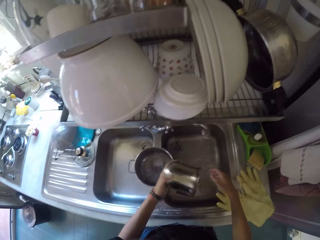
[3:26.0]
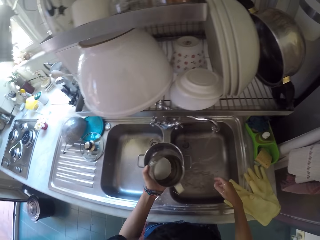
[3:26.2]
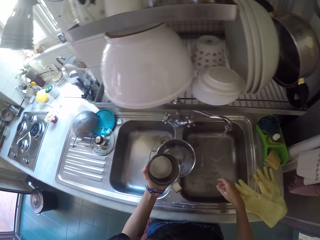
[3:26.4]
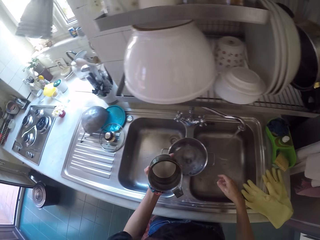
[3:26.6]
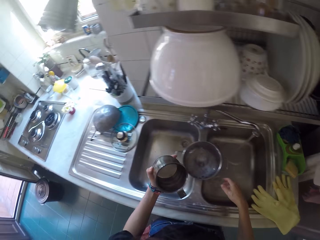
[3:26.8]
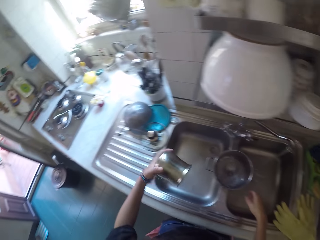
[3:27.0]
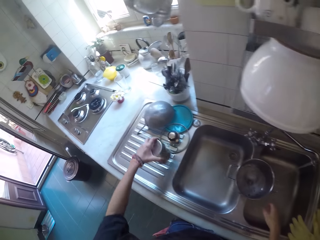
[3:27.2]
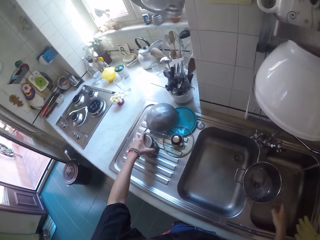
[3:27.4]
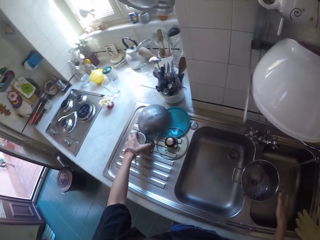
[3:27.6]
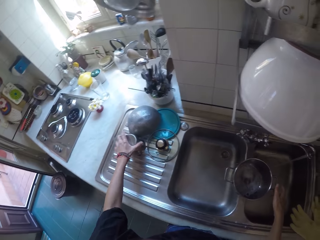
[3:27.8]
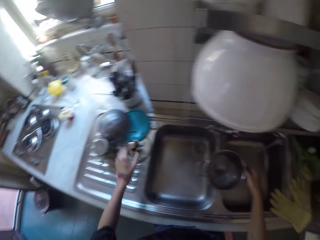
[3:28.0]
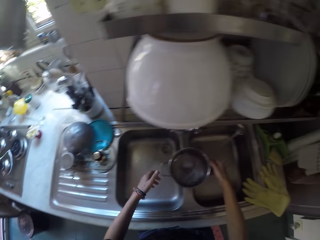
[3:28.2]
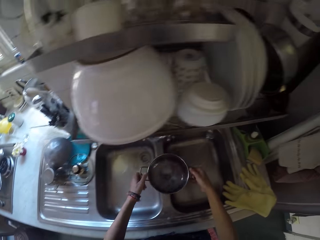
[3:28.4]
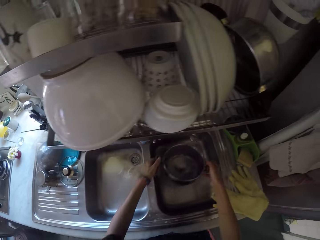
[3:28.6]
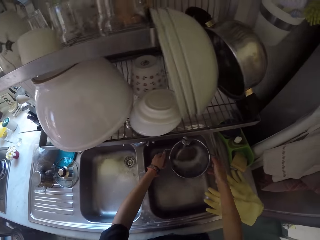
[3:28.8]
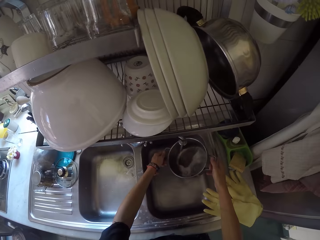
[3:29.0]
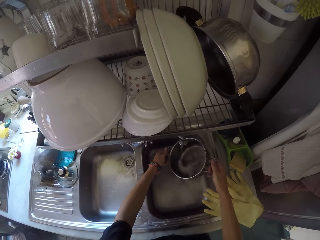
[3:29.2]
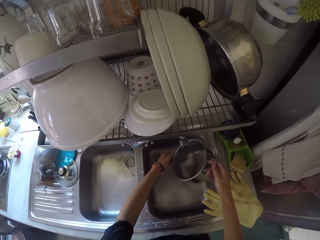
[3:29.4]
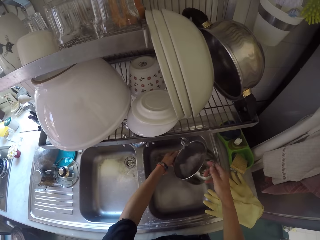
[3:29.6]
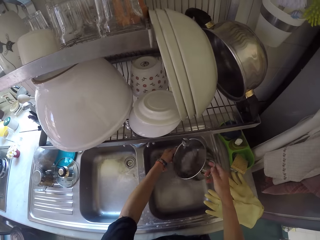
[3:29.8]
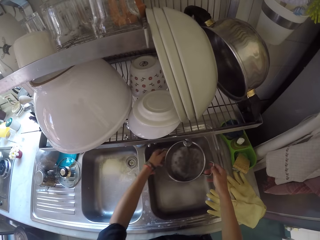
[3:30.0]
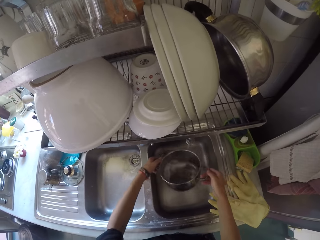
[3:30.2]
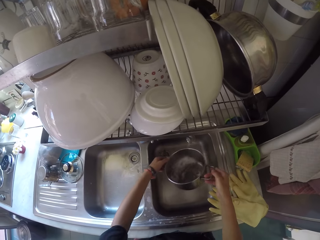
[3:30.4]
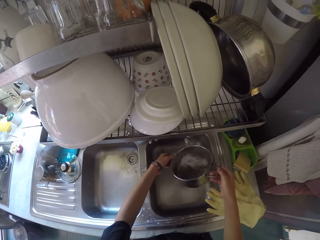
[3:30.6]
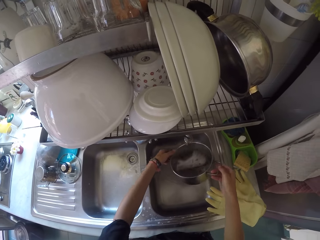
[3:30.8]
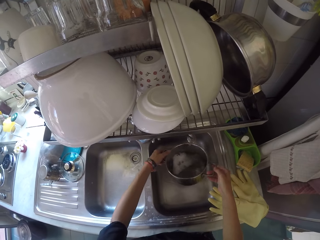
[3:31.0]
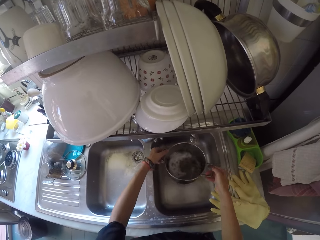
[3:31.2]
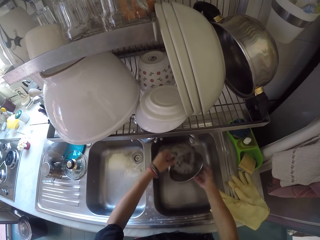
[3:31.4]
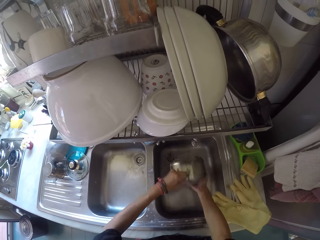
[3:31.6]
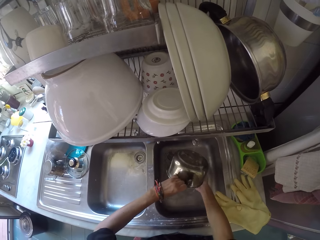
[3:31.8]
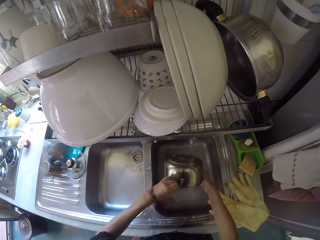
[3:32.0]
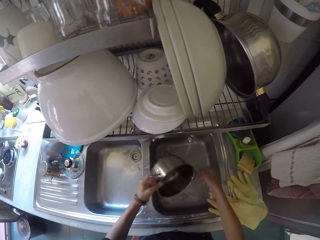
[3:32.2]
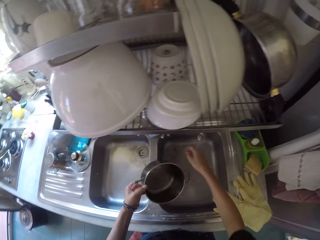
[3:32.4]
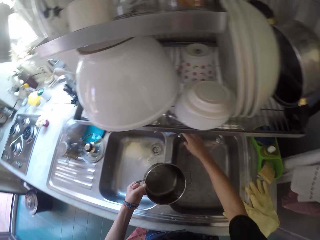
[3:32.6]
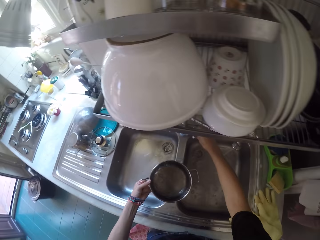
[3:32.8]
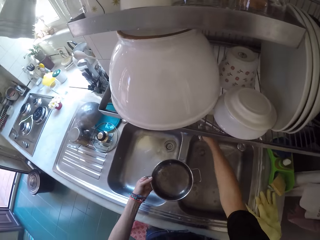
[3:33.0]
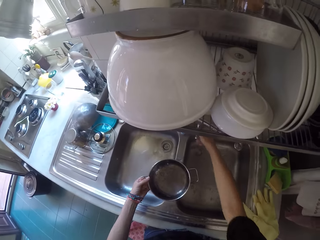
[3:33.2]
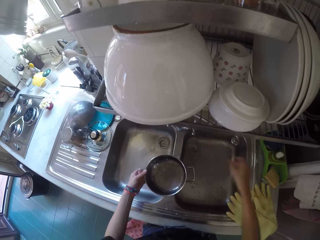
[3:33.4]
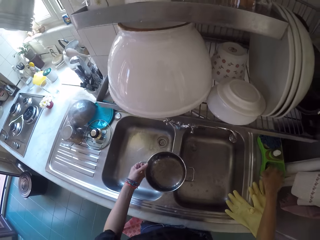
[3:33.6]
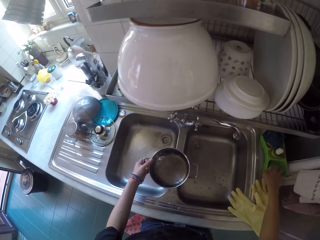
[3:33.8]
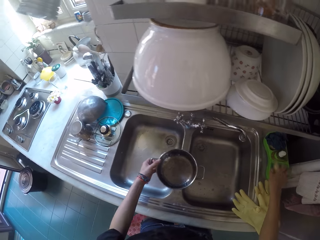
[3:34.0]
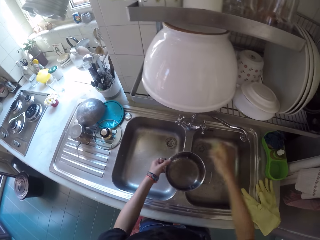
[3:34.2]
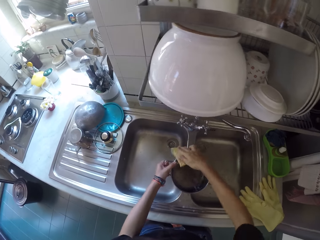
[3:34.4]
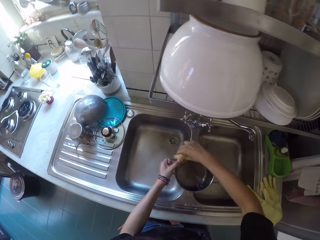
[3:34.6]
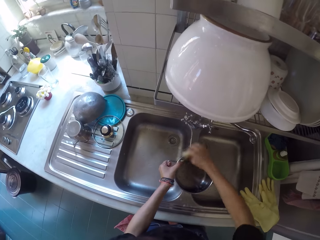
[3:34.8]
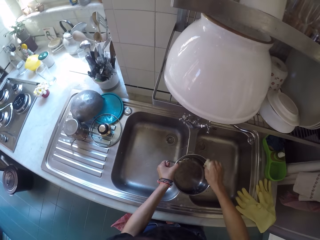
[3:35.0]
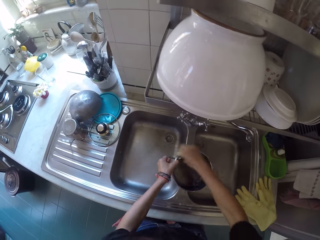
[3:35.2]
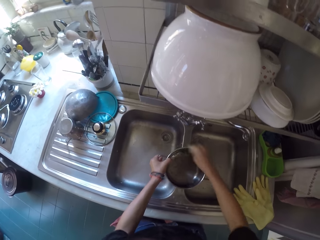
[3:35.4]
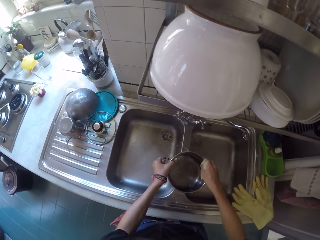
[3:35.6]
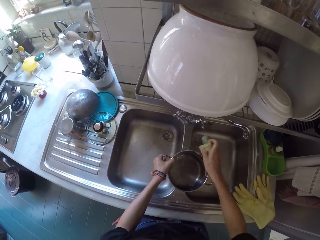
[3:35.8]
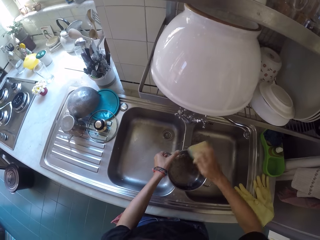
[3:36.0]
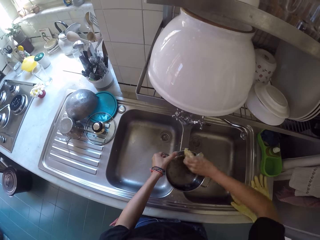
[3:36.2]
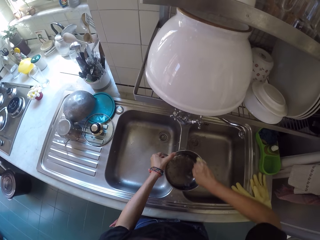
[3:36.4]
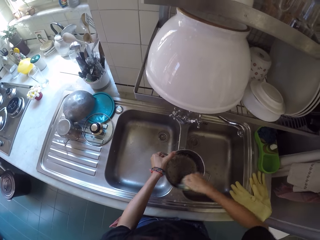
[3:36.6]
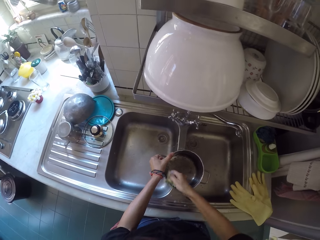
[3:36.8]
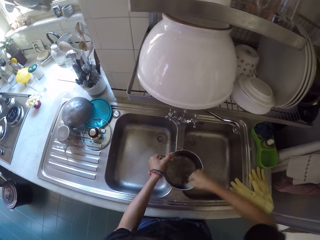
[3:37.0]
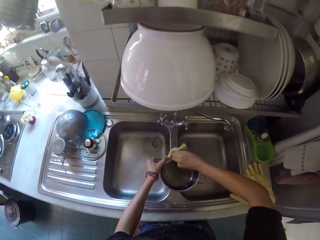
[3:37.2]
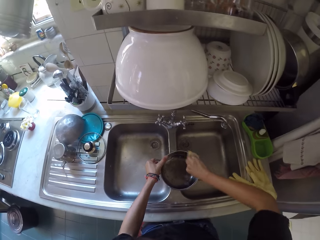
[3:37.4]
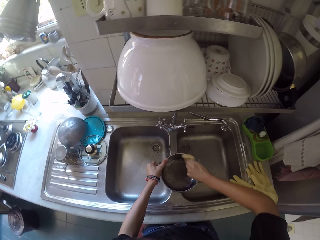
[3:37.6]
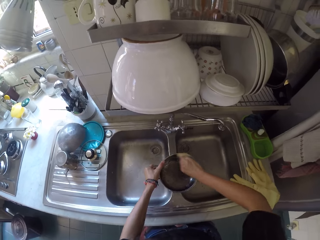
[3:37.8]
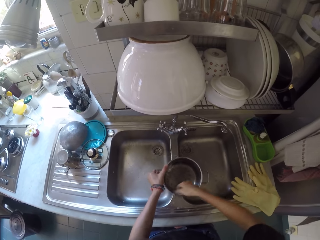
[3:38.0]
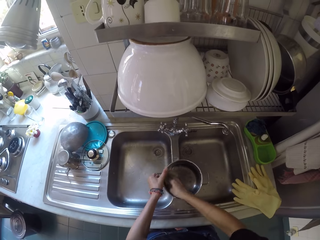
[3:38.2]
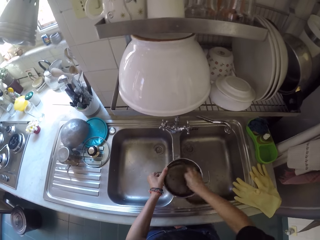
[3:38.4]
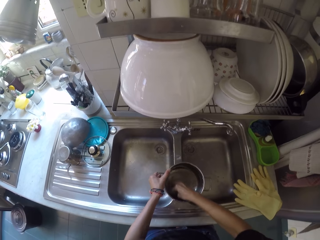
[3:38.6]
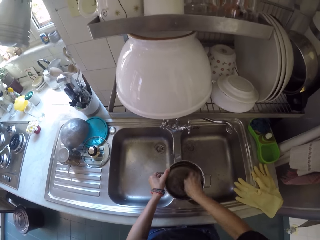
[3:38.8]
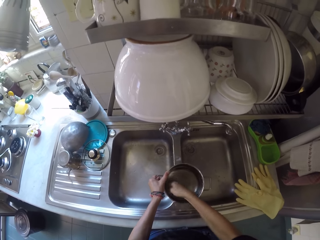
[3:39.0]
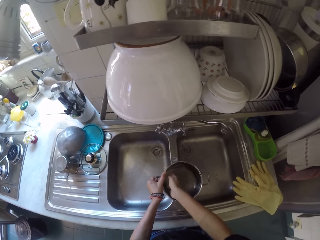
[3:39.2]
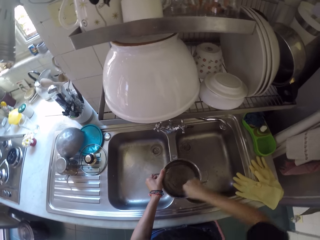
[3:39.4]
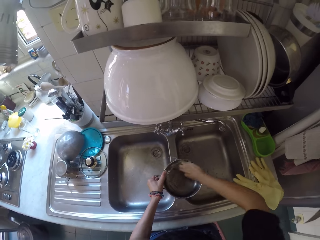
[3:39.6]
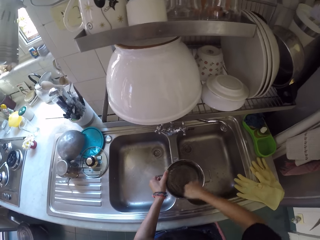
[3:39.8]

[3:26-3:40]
The camera wearer puts the cup along the sink area. They rinse the cooking pot. They pick up a scouring pad from the soap dish. They scrub the cooking pot.

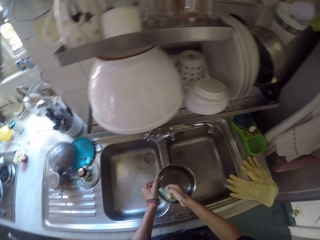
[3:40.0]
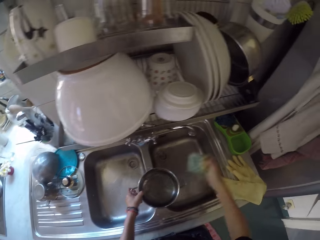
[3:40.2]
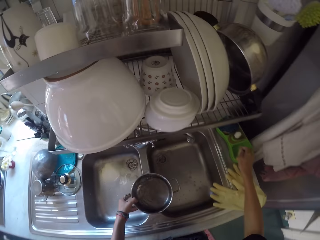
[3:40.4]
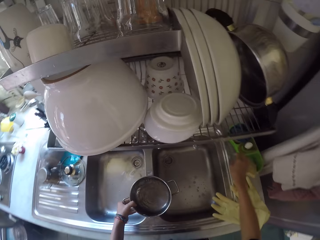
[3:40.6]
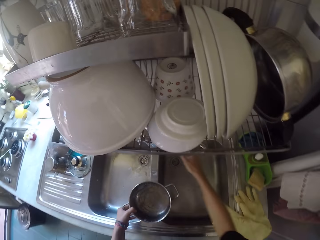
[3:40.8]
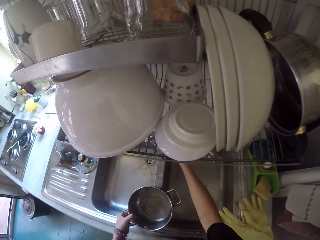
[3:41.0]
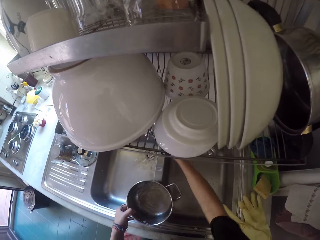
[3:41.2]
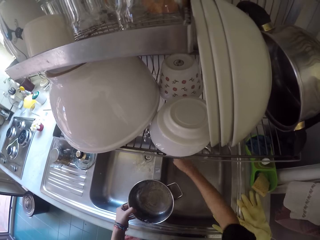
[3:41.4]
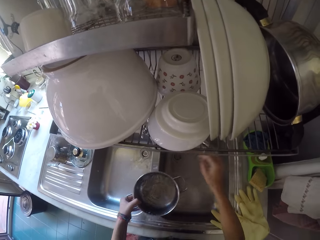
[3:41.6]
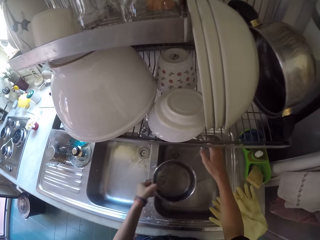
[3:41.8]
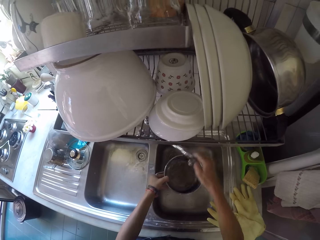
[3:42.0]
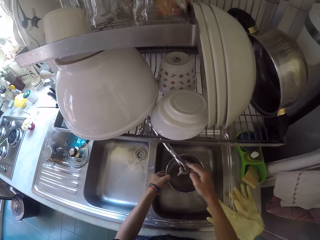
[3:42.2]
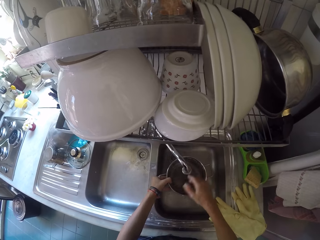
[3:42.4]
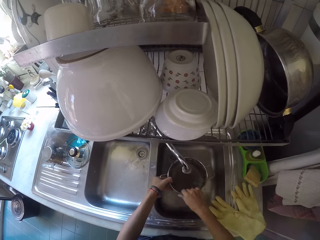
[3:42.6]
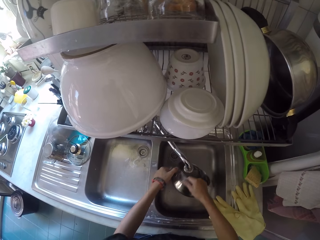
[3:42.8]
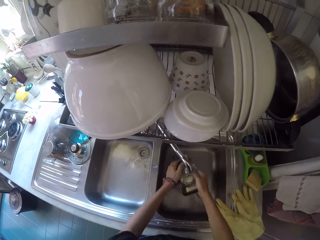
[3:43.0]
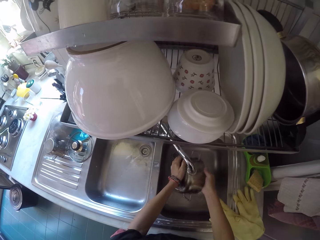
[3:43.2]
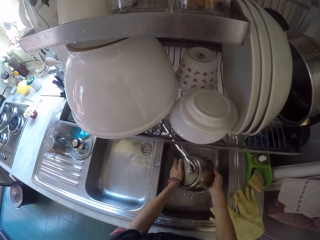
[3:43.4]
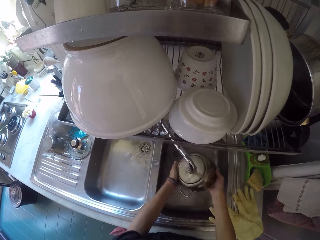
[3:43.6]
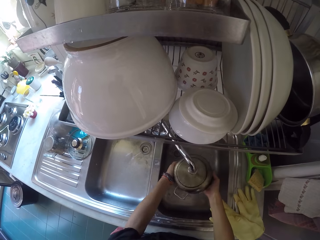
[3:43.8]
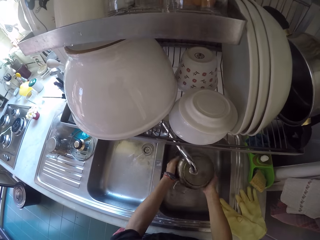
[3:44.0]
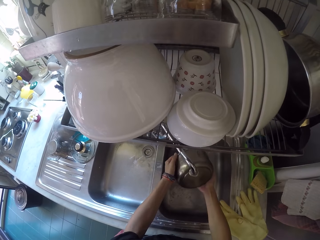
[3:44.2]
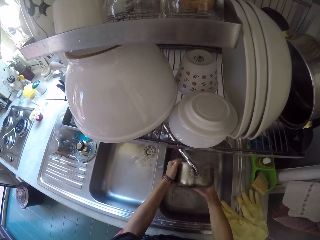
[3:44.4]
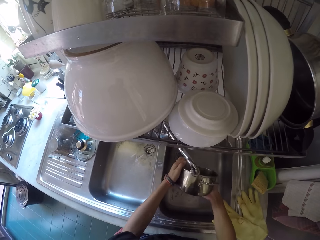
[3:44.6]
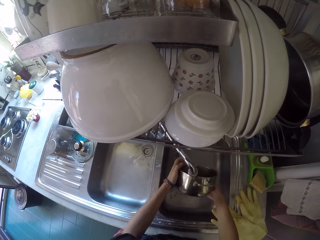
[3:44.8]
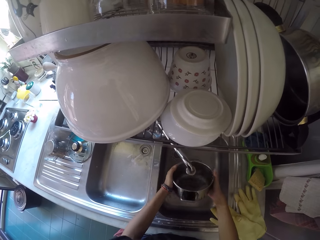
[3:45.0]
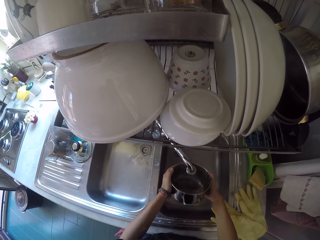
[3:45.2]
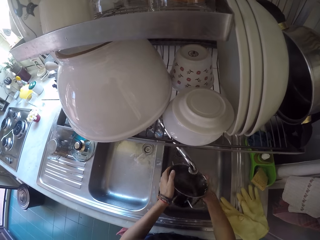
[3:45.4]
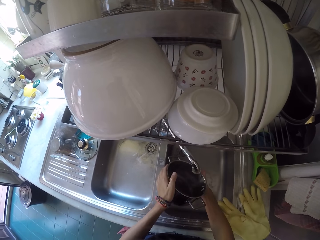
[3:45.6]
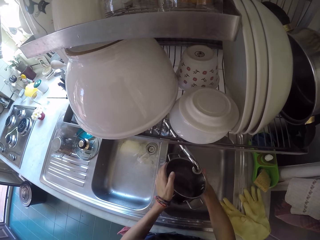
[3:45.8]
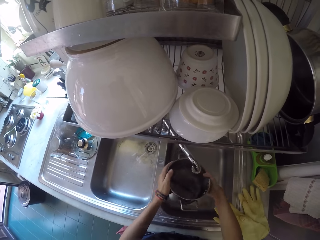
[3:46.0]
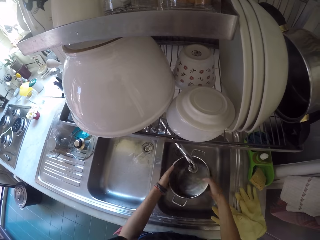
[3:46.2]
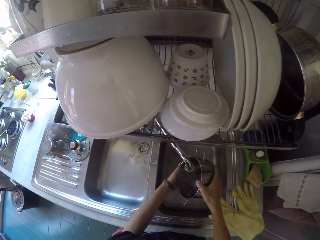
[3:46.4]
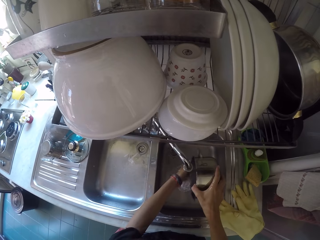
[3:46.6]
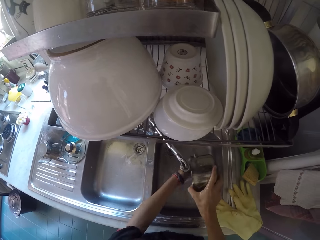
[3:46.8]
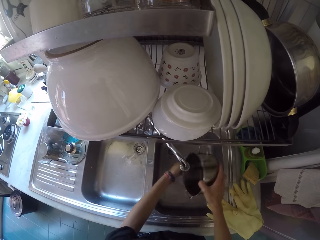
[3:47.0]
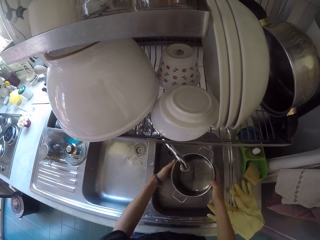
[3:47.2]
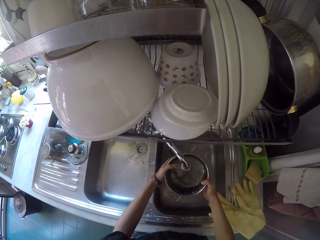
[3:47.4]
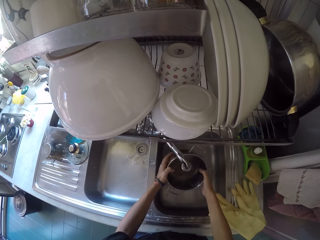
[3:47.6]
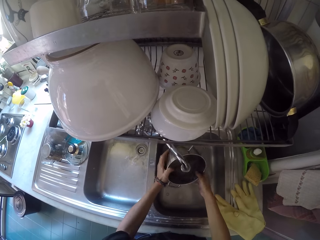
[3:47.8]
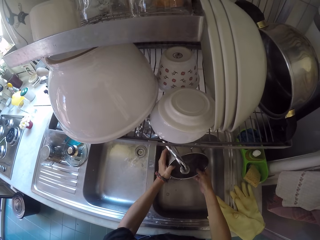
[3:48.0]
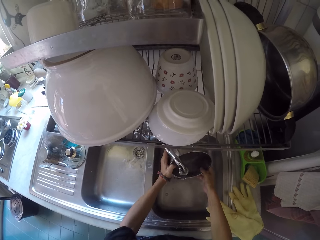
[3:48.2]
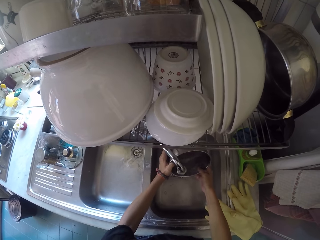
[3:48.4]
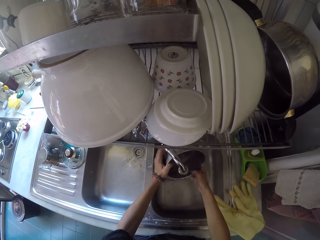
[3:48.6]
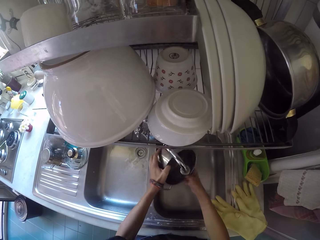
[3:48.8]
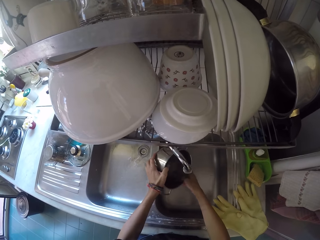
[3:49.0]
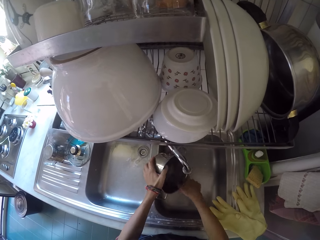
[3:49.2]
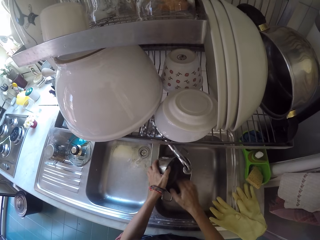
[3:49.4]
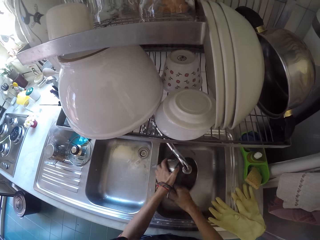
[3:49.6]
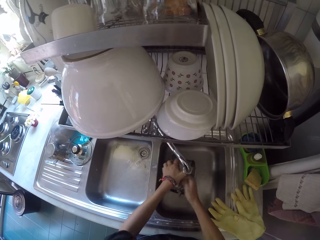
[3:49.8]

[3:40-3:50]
The camera wearer puts the scouring pad on the soap dish. They rinse the cooking pot.
